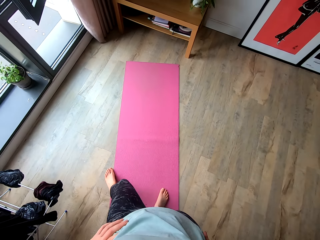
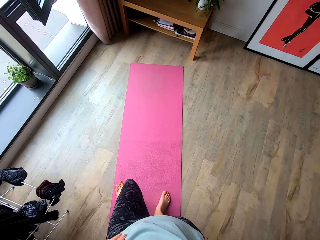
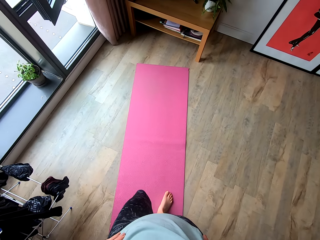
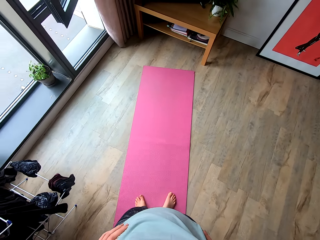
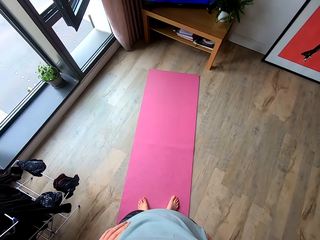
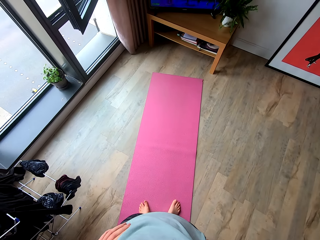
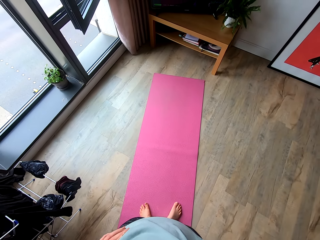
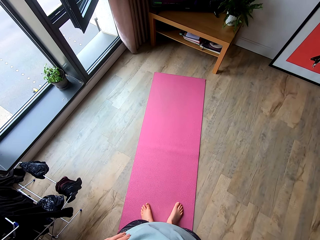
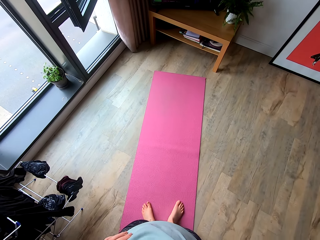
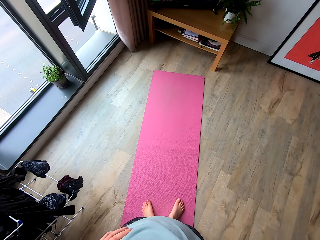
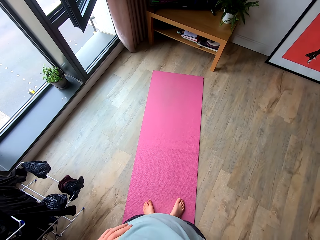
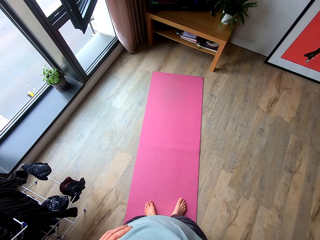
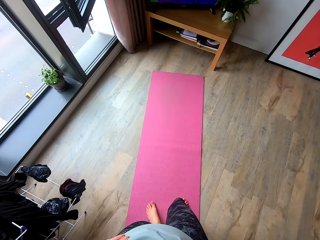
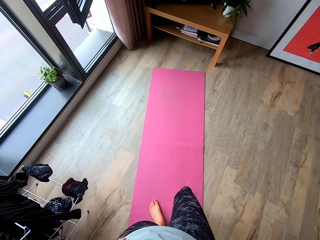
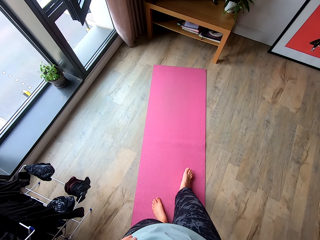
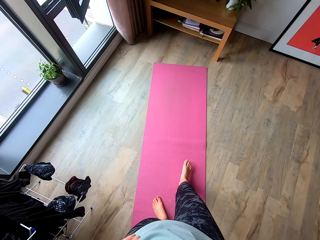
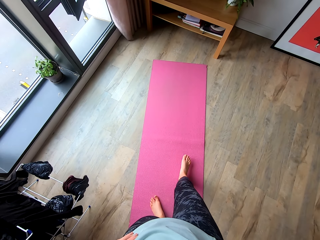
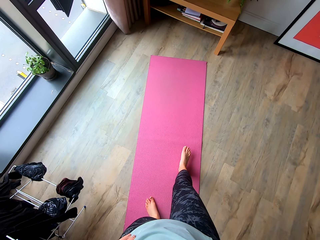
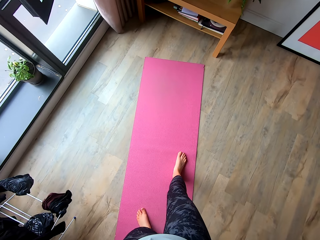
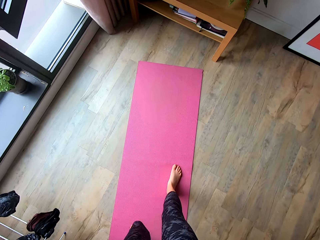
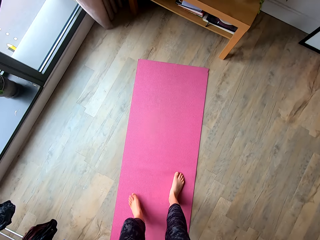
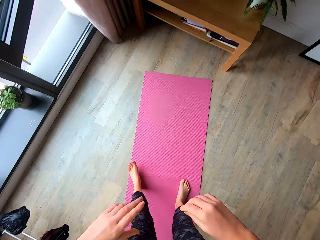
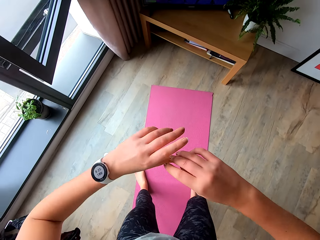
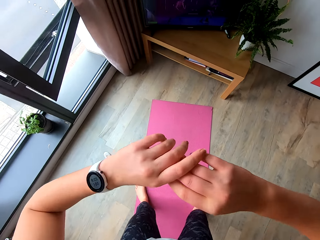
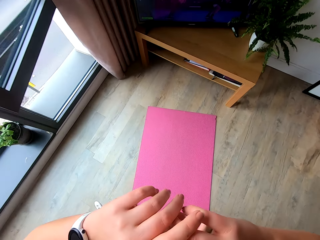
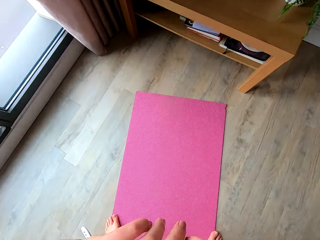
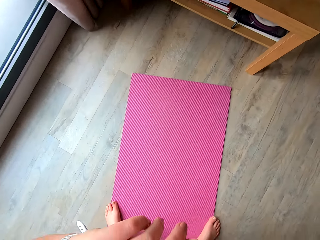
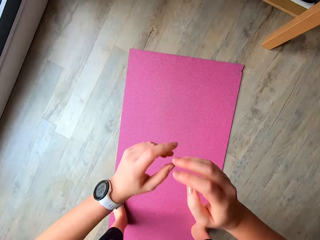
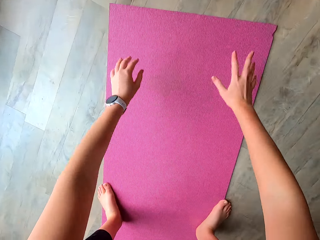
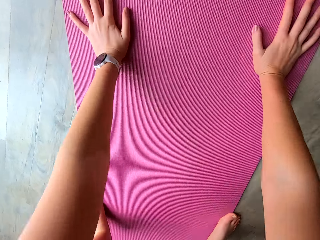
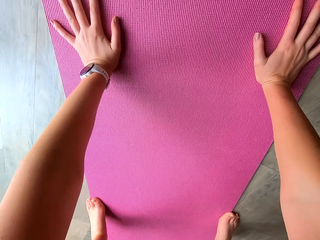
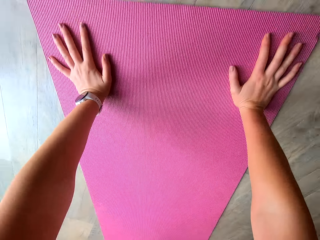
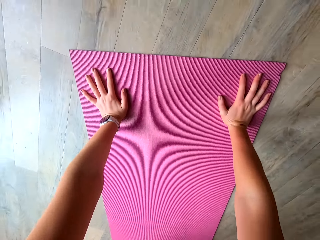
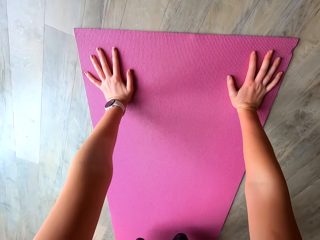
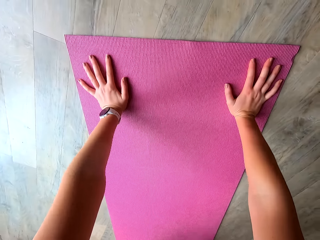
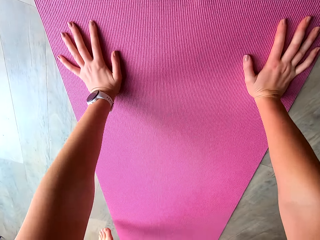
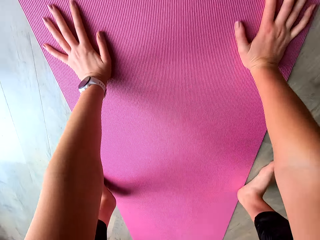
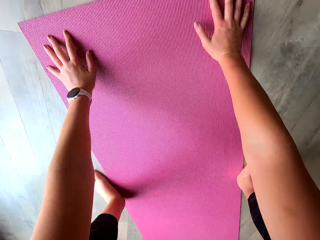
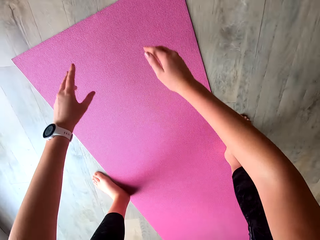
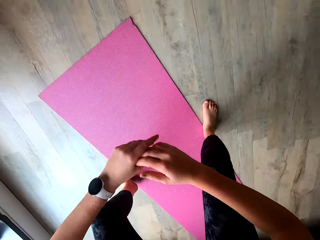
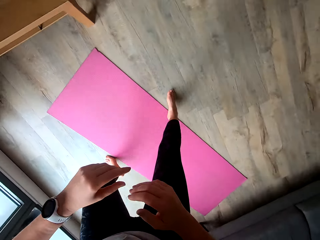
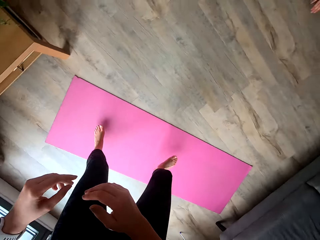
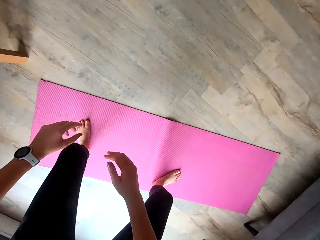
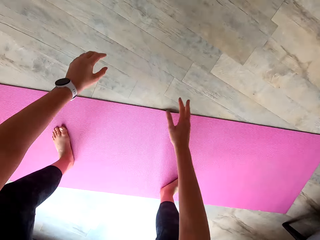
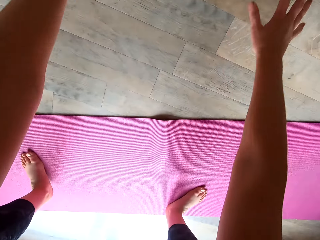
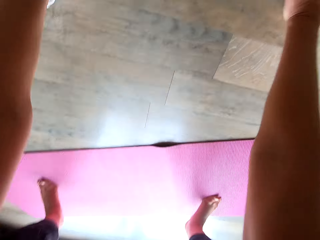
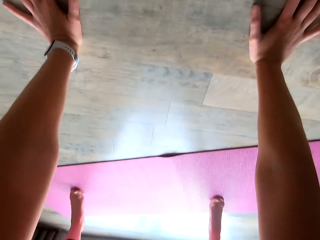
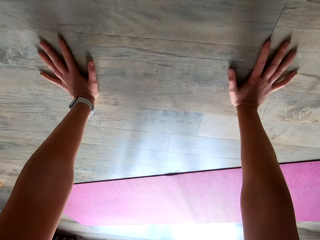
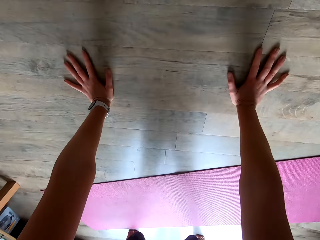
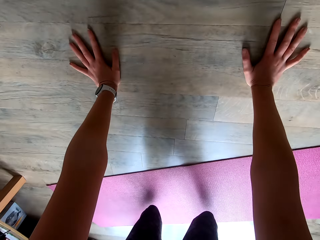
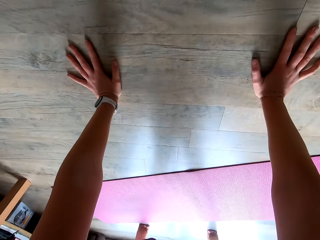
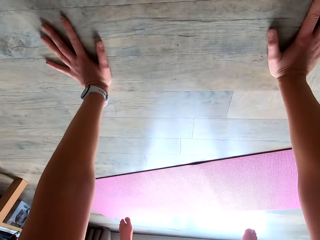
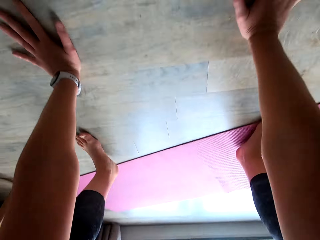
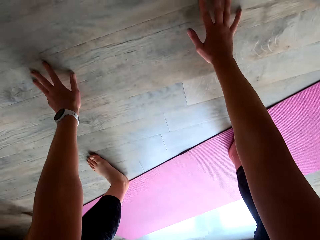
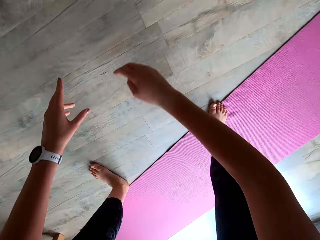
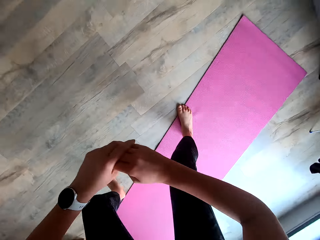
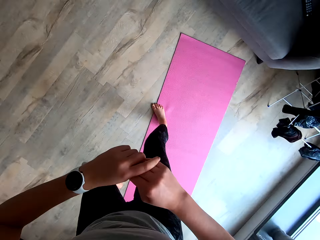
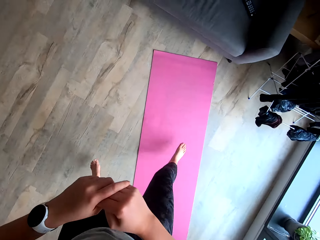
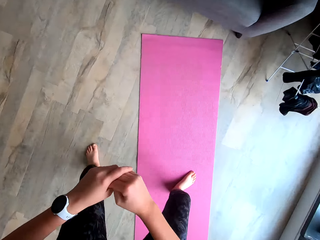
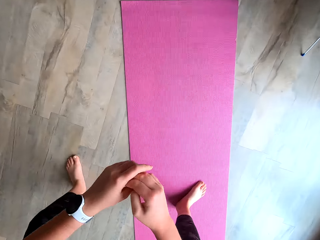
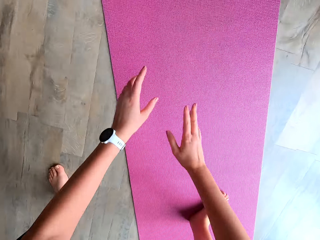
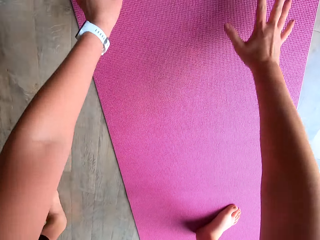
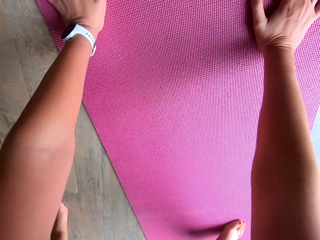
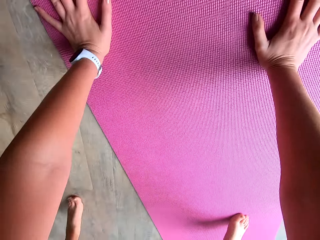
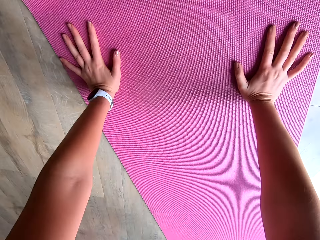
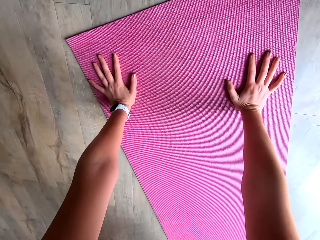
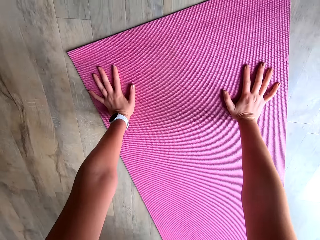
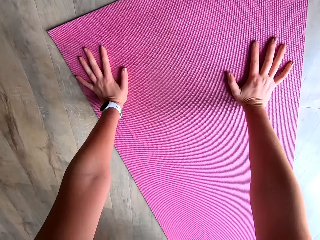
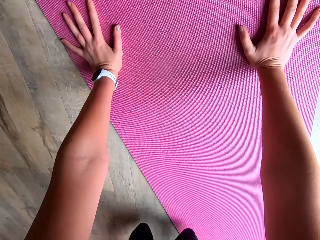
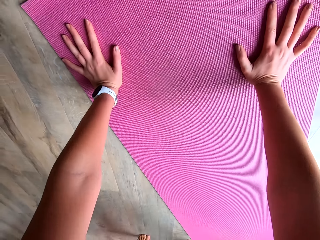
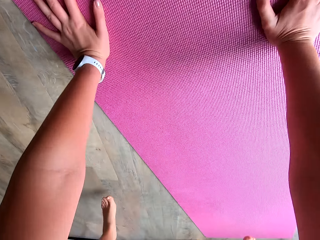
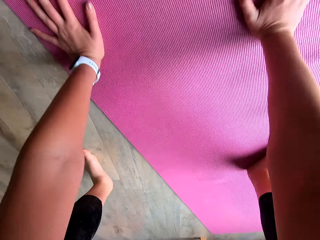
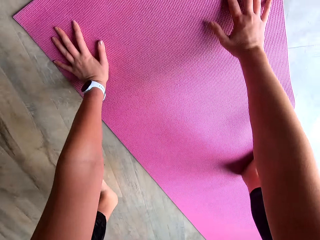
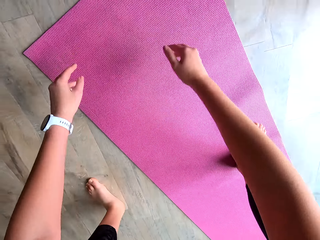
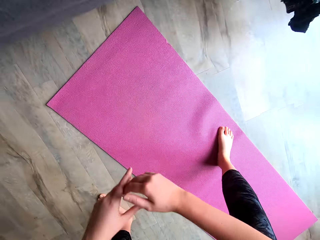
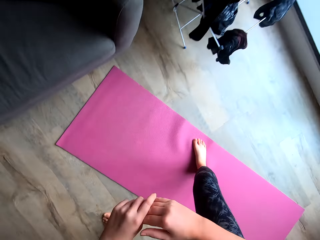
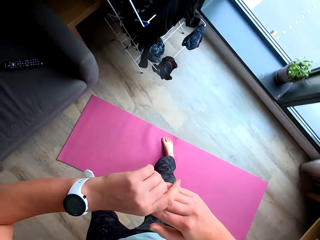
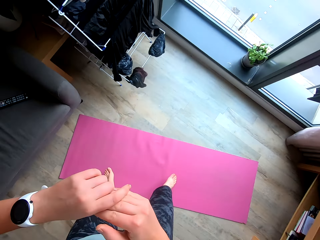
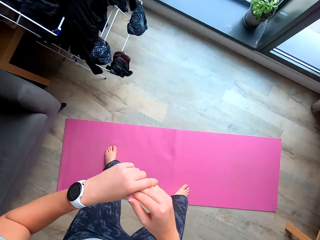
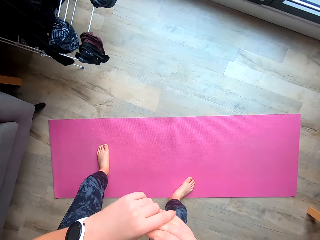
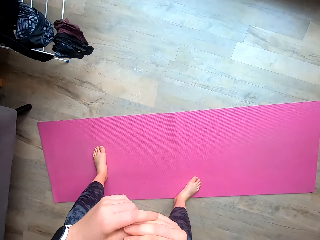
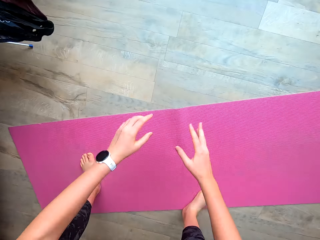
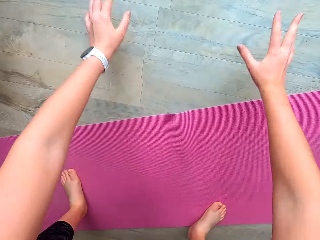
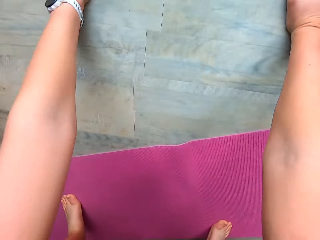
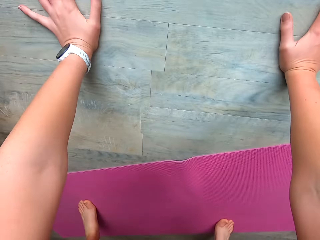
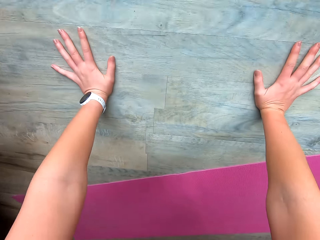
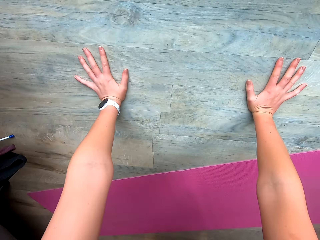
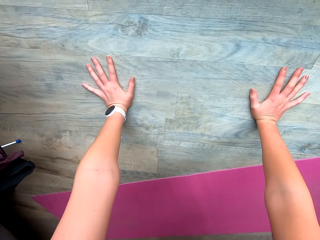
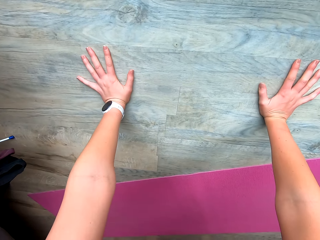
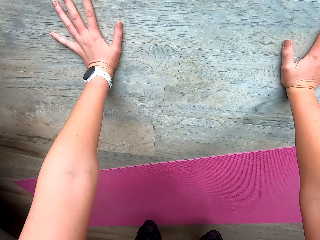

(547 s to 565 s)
The camera wearer does squats on the mat. They touch the yoga mat. They work out in a room. They touch the floor. They touch the yoga mat.

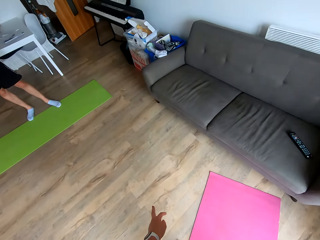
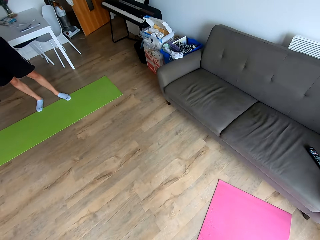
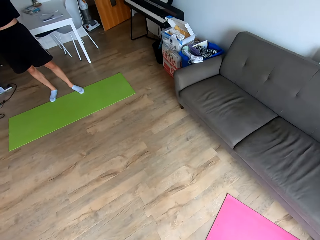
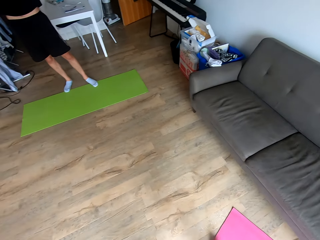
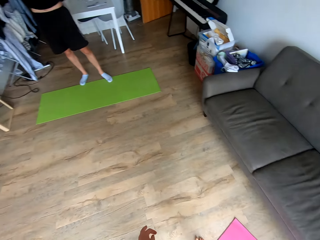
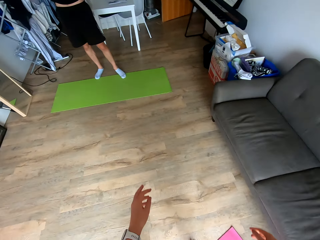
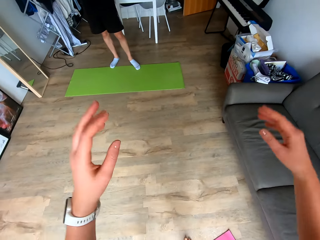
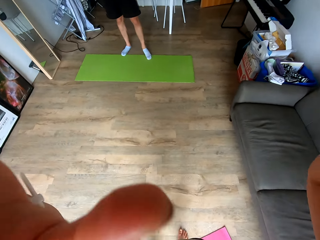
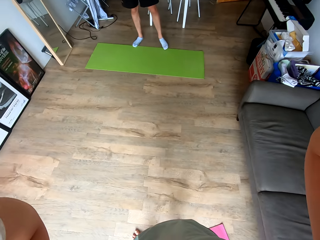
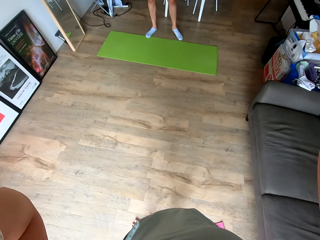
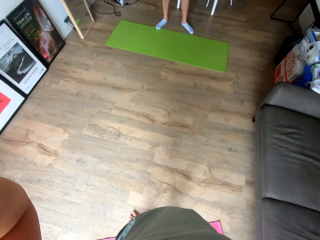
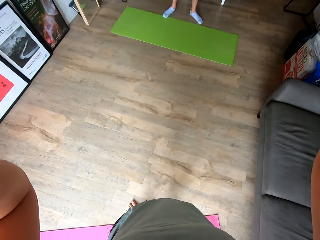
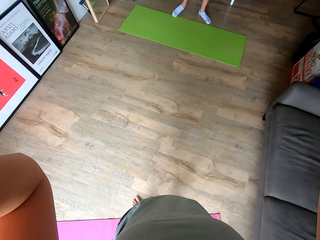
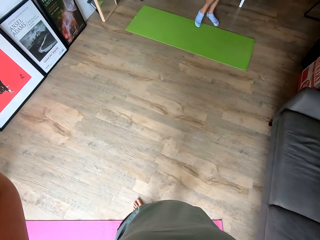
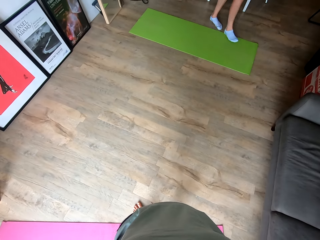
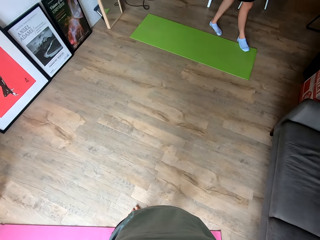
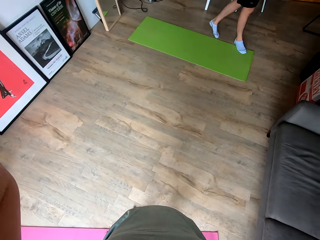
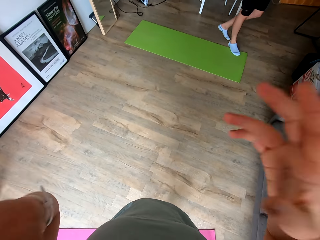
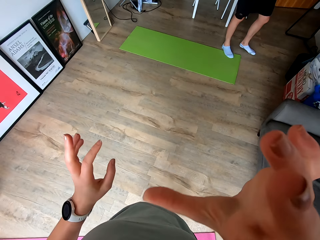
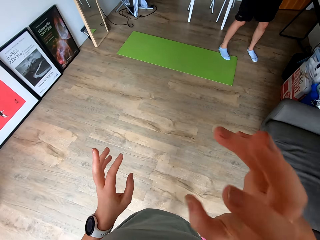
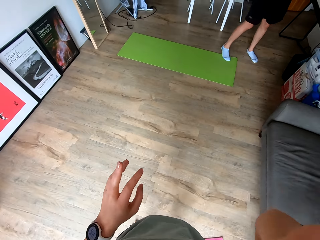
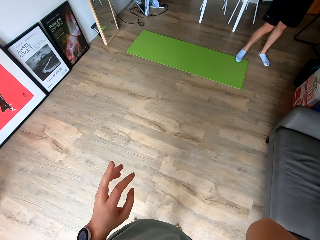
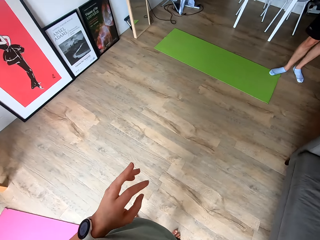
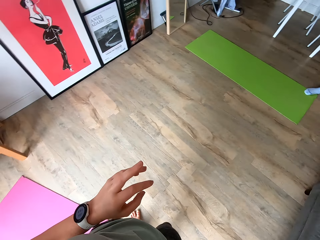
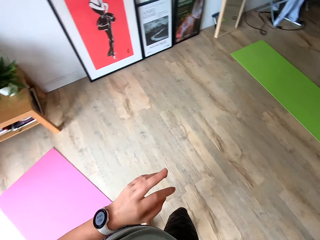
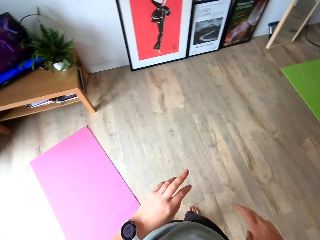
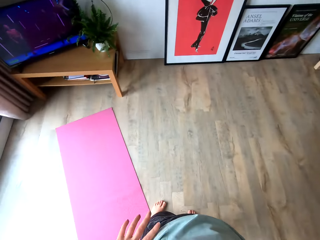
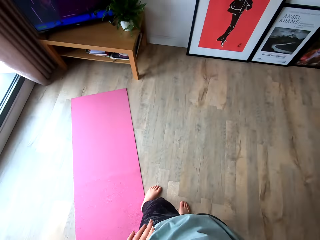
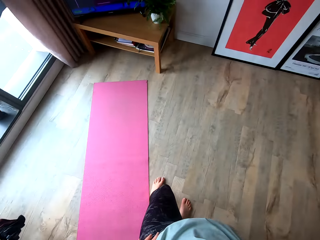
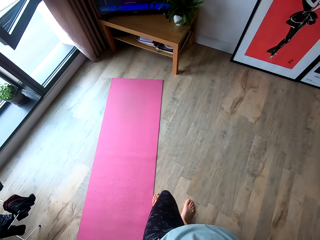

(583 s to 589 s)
The camera wearer converses with a lady. She adjusts the camera. She lifts her hands. She gestures with her hands.
